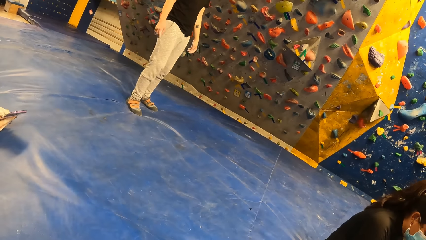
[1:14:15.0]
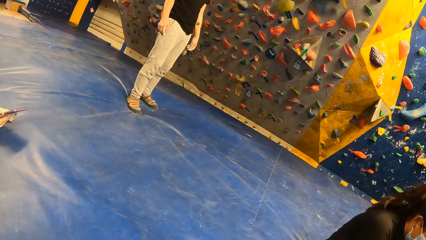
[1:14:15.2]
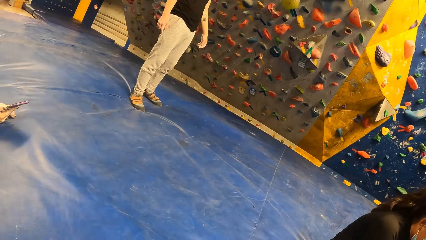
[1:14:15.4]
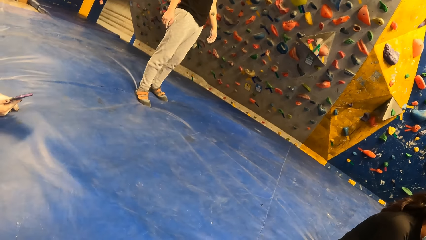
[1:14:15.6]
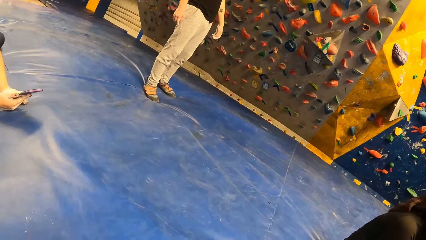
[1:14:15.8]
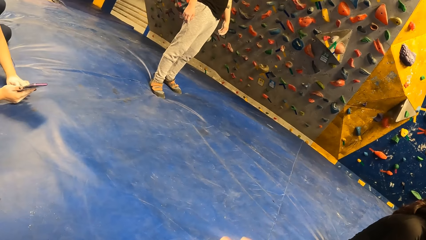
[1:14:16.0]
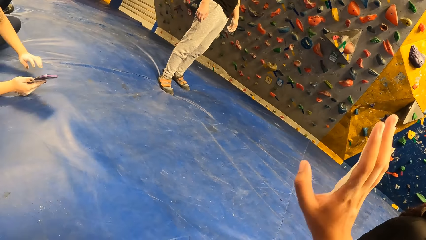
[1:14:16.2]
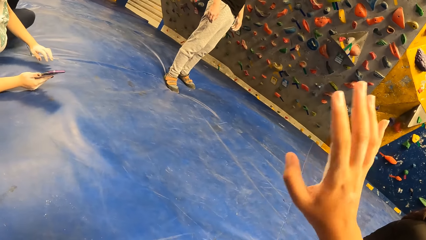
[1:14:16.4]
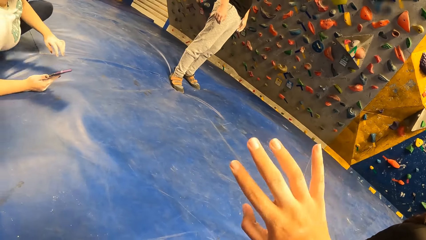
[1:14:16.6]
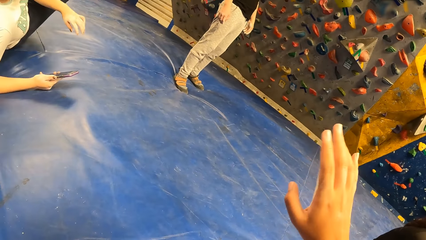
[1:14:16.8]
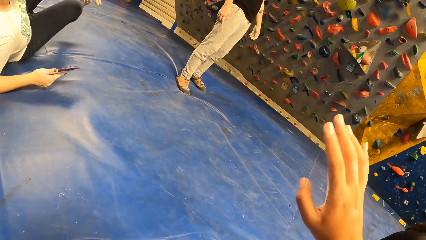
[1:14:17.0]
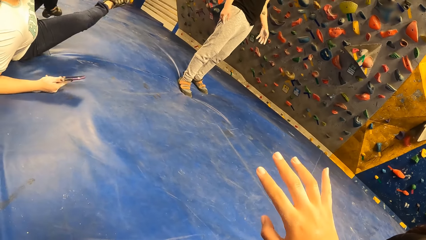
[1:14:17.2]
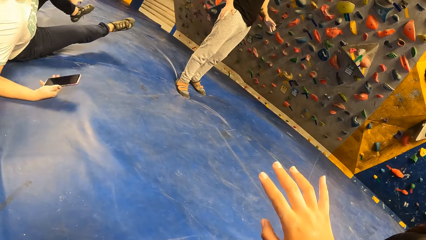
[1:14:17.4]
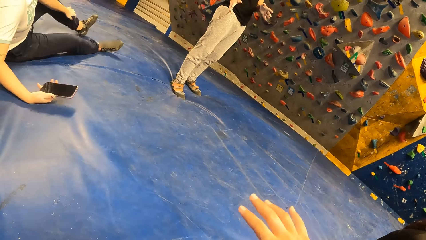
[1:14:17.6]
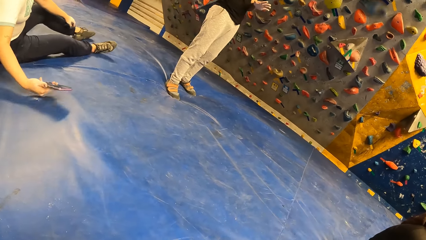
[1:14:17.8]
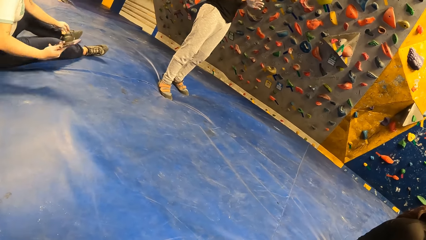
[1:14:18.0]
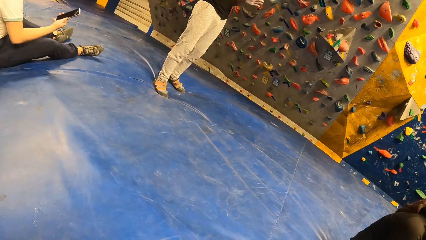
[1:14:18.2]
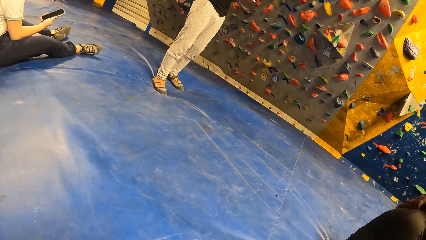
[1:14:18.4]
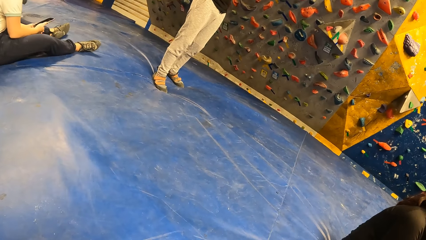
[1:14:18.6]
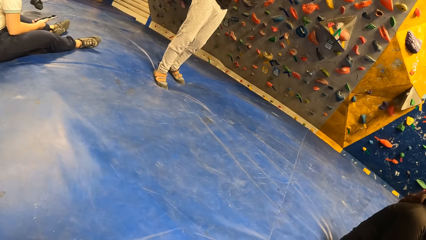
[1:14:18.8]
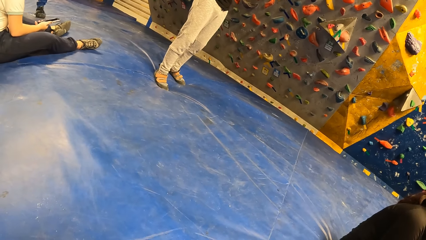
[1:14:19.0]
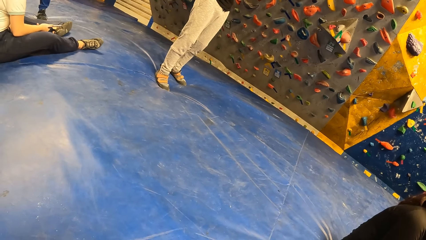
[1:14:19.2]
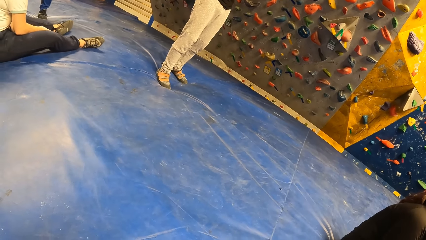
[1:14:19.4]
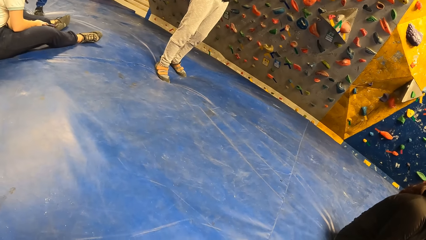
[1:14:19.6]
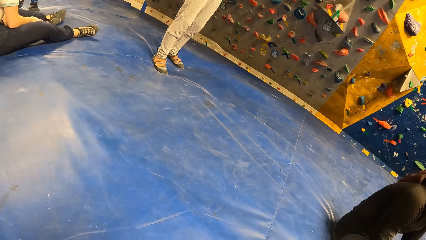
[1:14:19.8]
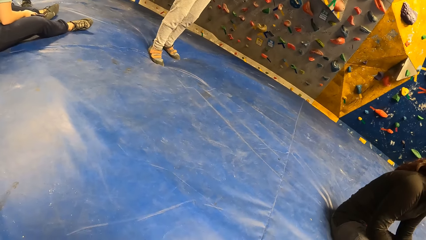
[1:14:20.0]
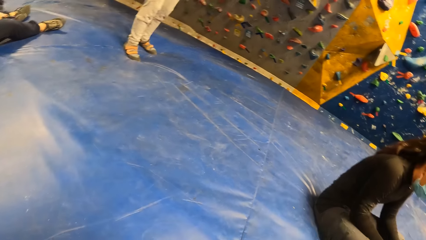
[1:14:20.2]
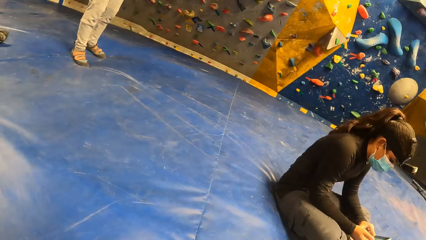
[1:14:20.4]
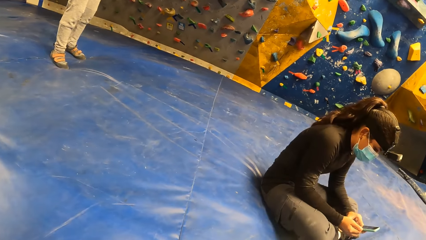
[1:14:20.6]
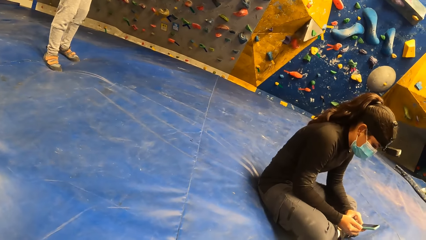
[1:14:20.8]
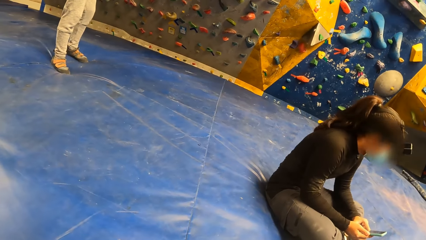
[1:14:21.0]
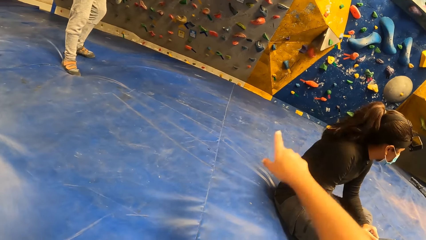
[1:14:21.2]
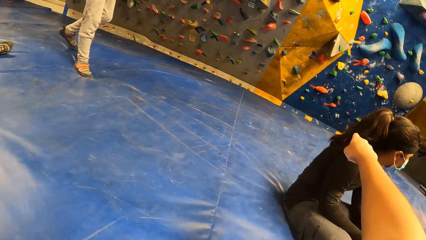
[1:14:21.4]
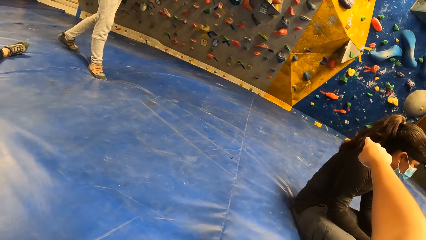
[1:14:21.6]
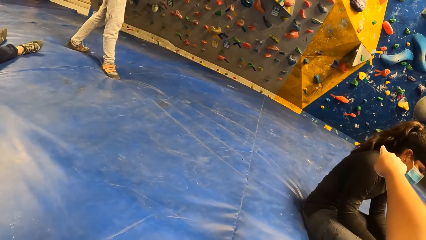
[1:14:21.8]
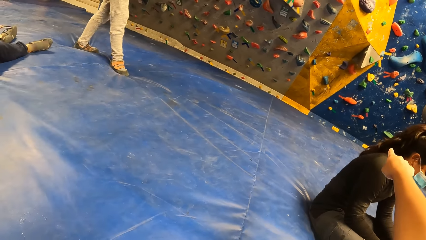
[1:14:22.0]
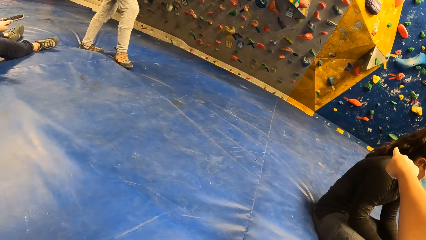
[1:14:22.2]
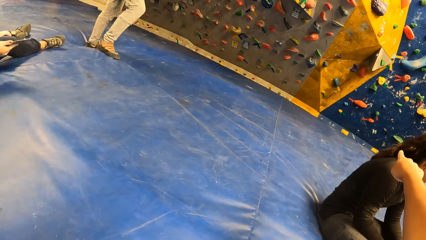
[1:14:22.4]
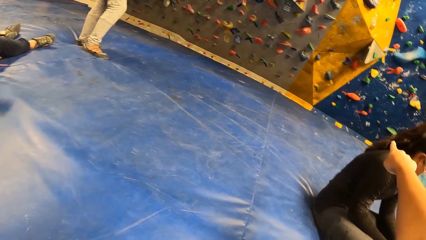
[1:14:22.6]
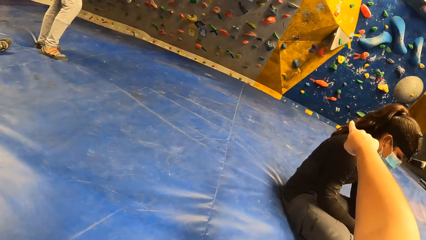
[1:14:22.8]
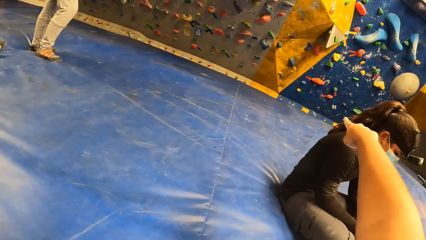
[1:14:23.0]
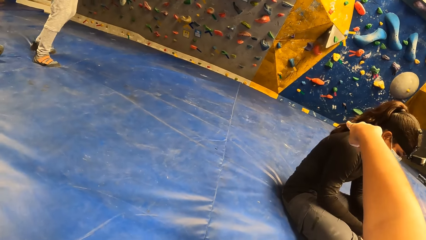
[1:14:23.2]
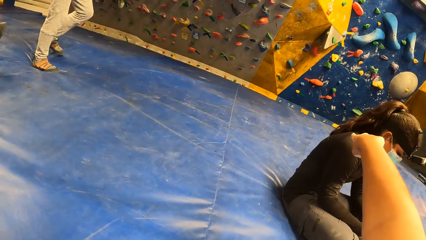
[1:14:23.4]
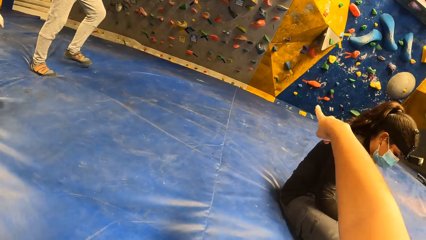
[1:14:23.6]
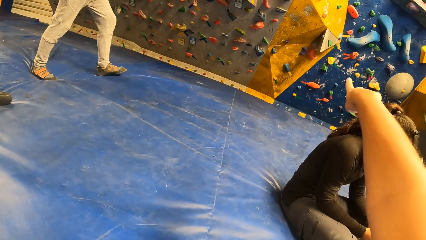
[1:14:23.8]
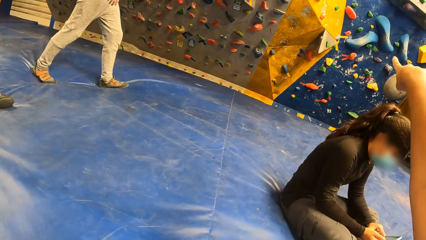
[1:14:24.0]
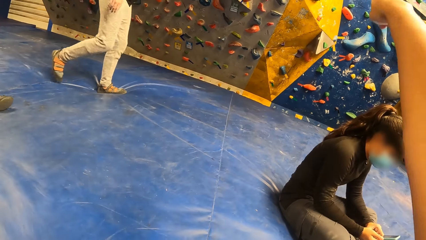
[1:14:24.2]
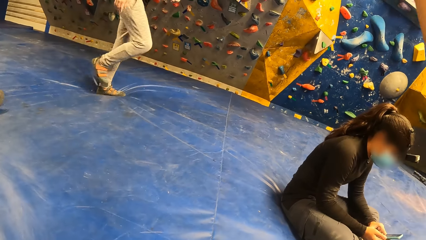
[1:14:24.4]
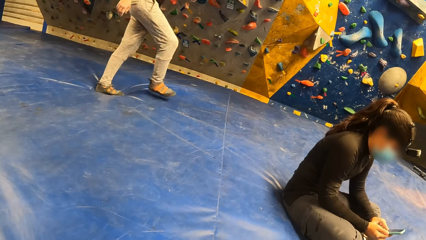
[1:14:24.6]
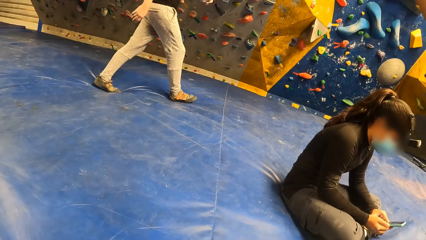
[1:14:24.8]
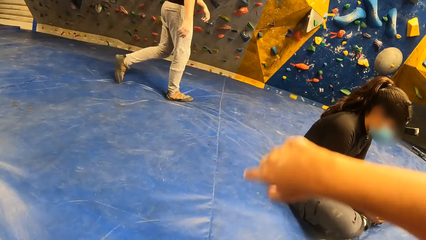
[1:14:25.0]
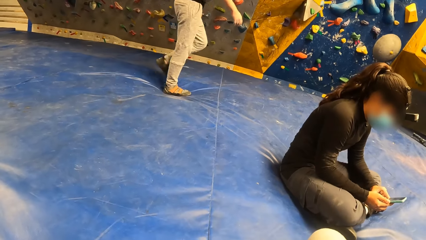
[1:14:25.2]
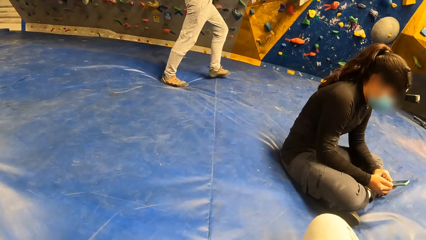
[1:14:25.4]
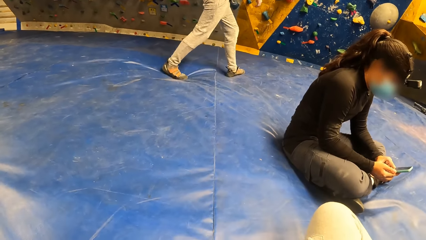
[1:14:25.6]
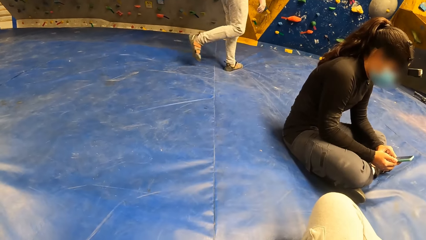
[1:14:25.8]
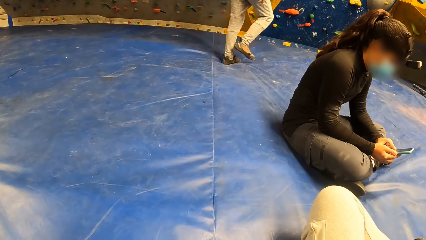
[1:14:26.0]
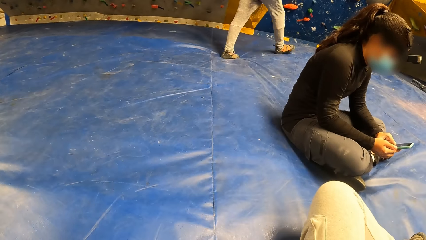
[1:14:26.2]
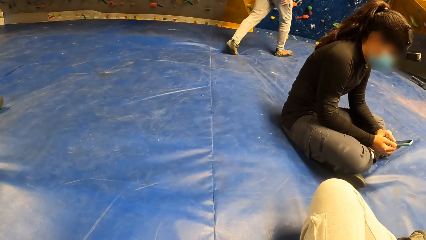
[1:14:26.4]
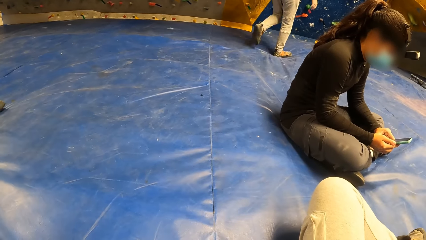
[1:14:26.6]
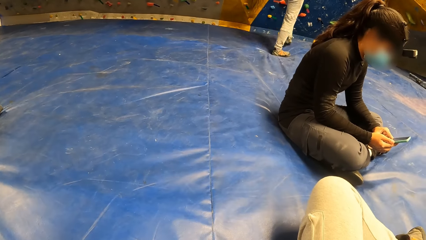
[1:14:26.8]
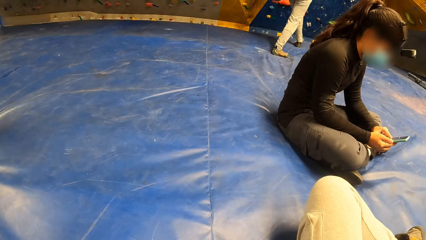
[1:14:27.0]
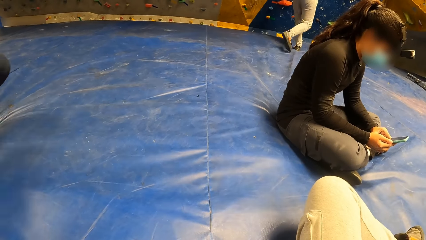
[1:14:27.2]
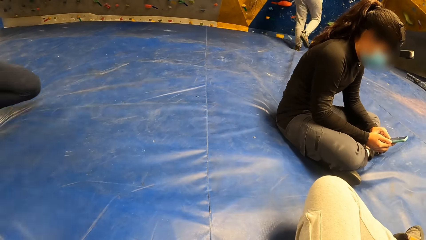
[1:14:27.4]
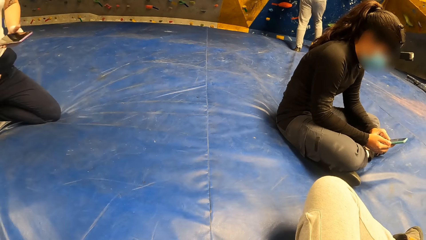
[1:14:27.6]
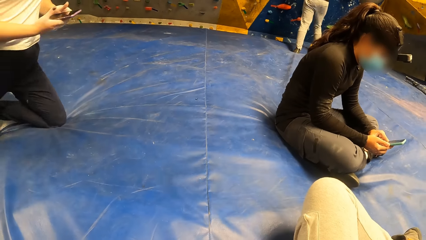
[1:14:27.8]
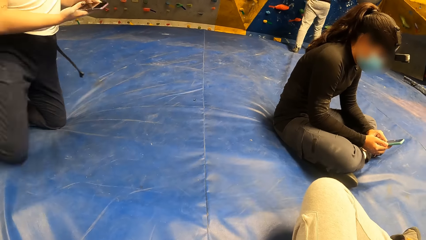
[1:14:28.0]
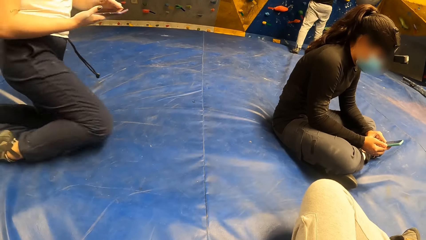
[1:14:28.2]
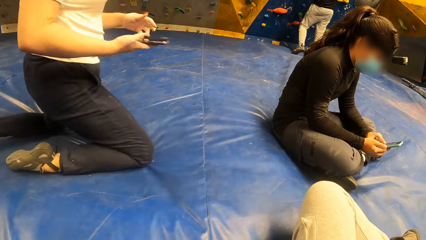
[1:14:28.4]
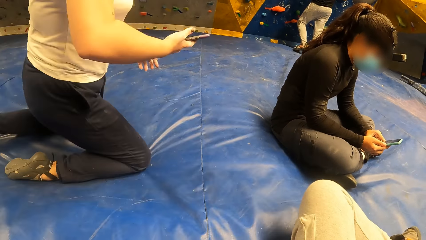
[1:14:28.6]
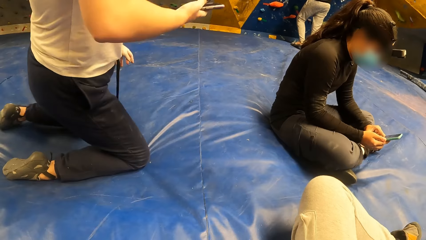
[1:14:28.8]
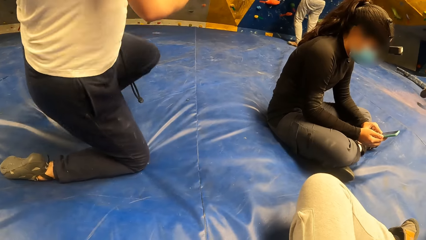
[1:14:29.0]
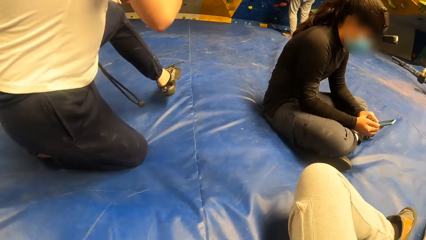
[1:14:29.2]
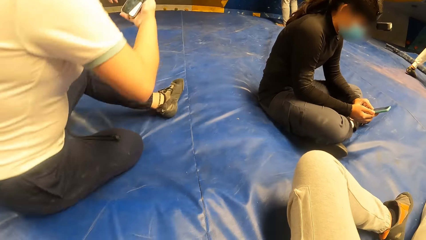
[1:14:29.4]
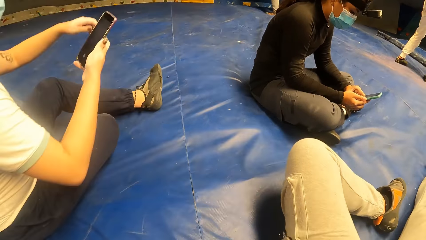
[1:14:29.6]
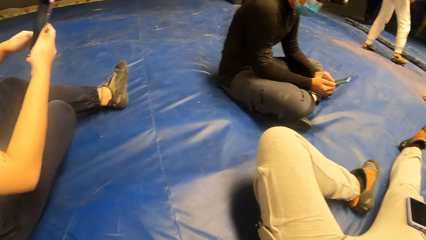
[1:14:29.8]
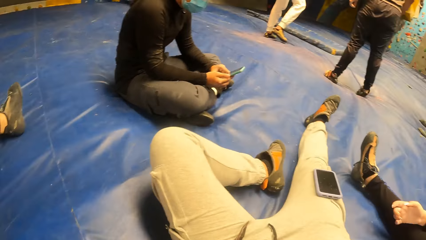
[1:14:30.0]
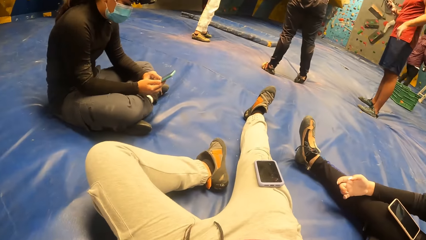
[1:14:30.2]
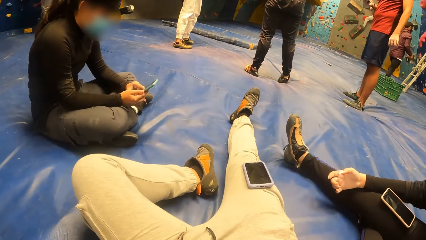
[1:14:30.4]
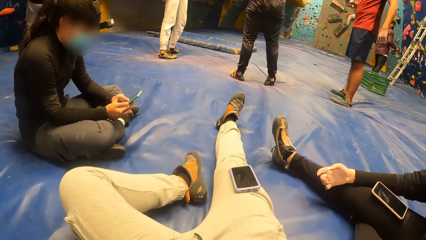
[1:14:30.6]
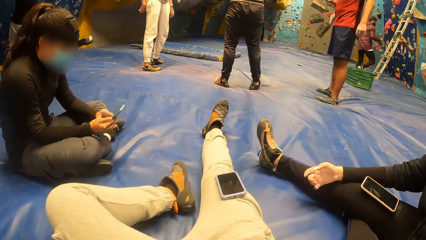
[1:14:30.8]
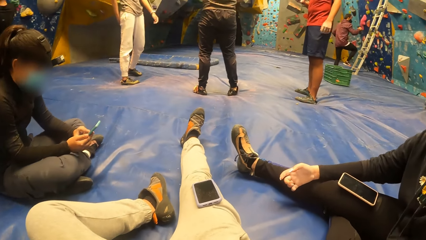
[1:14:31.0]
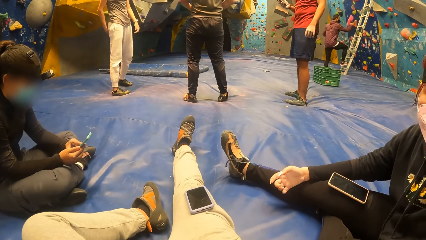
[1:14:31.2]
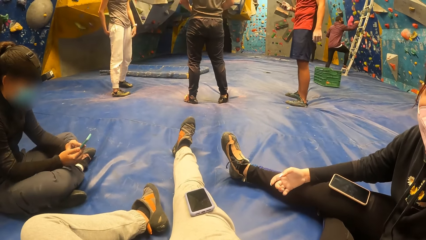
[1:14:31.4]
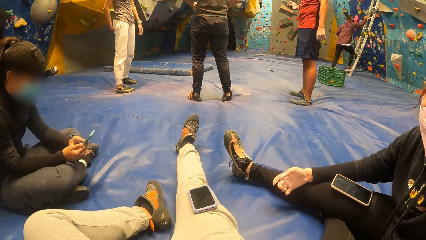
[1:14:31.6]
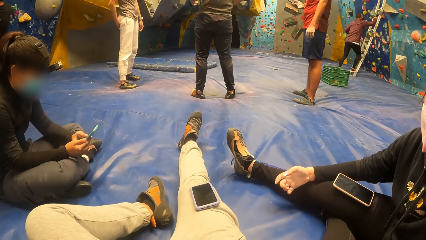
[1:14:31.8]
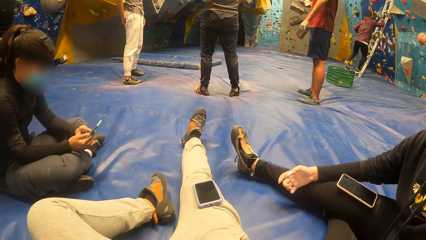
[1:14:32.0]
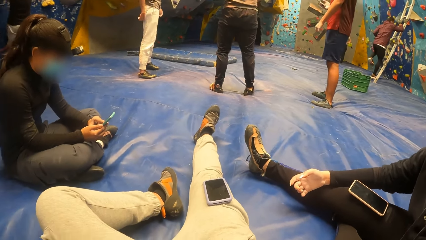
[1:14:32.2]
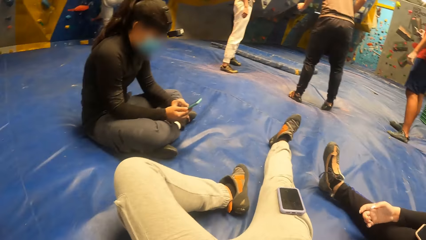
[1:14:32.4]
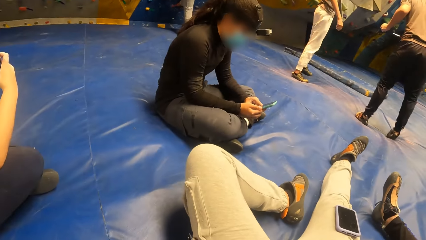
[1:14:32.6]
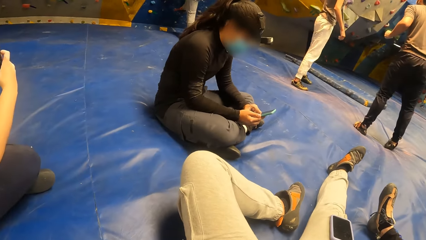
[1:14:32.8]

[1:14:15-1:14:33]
The camera wearer waves her right hand at a man. She looks around. The woman stares at the smart phone and operates the phone with both hands. The camera wearer points a finger. She puts the hand down. The woman stares at the smart phone. Another woman crawls towards the camera wearer. The other woman kneels on the carpet. The other woman sits on the gym floor. The camera wearer looks around.
